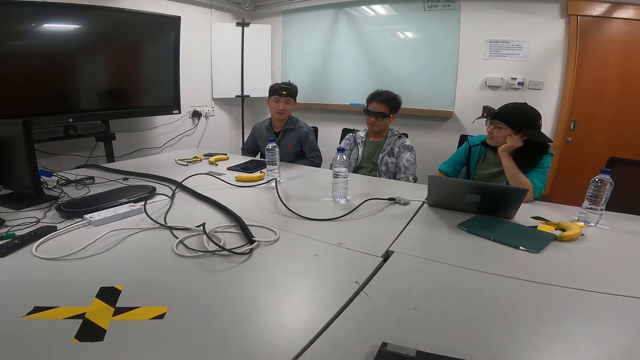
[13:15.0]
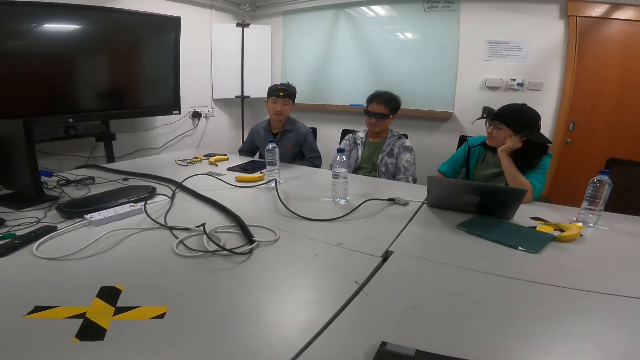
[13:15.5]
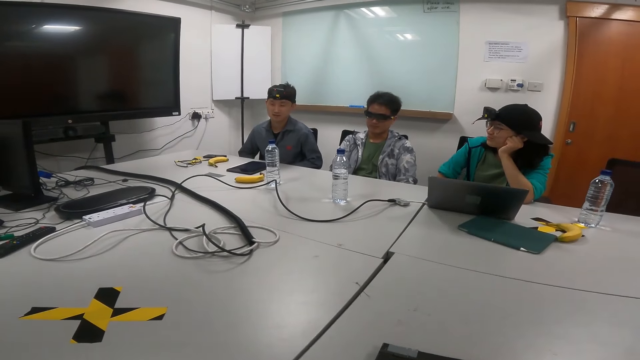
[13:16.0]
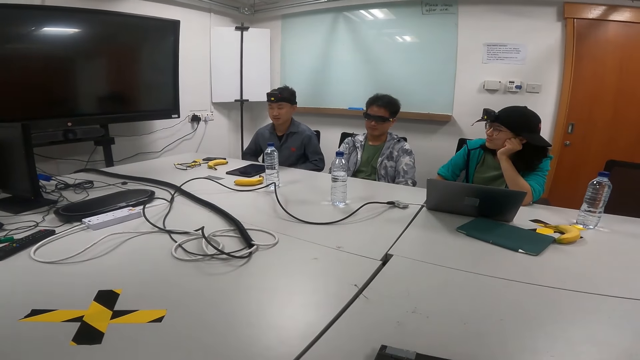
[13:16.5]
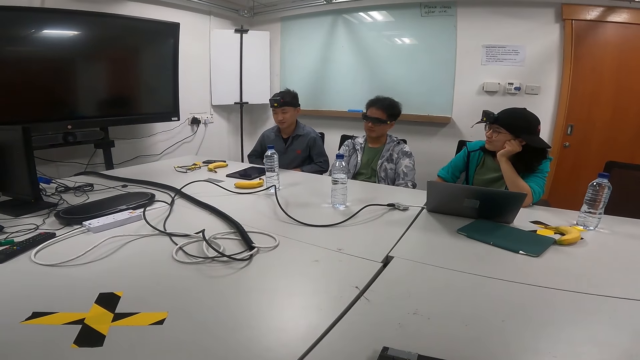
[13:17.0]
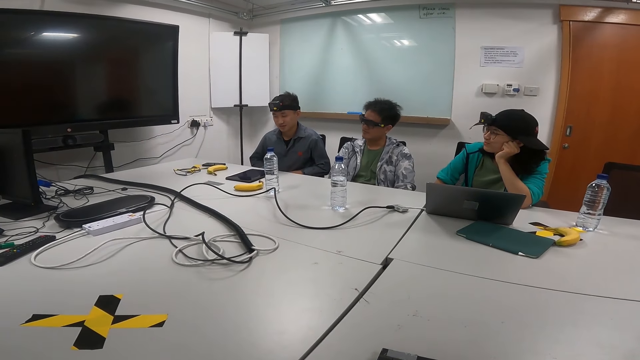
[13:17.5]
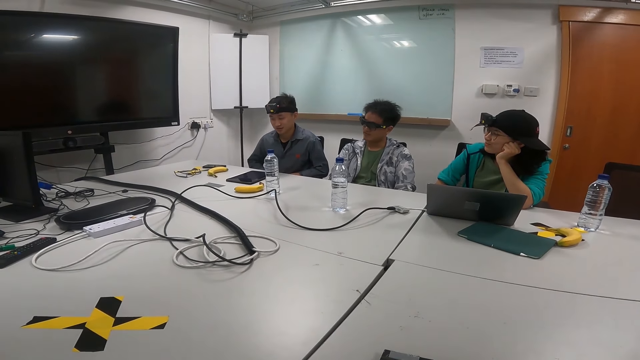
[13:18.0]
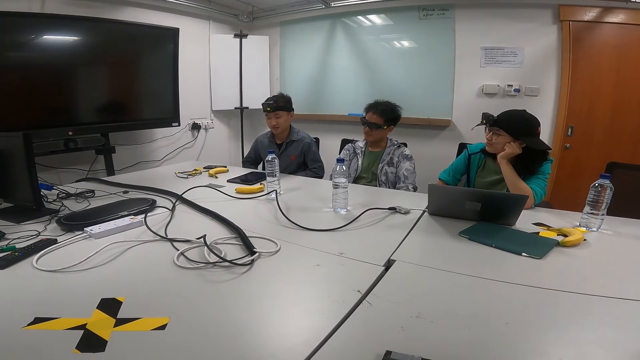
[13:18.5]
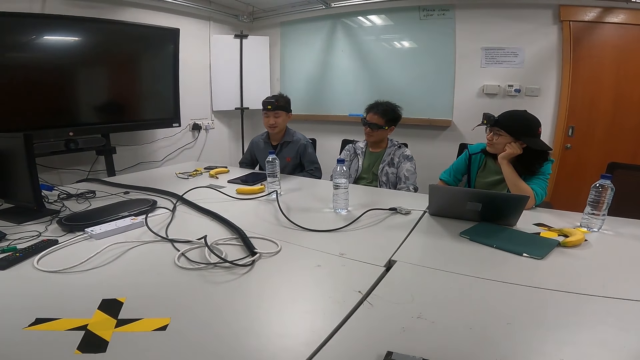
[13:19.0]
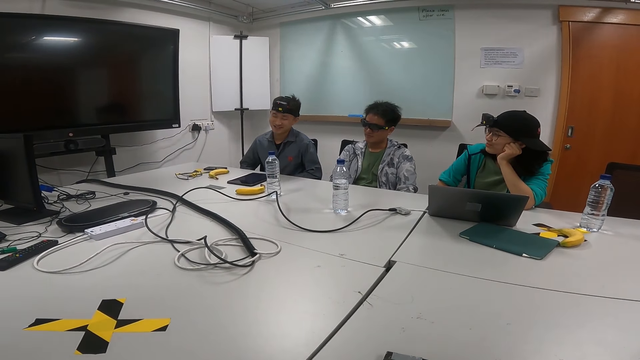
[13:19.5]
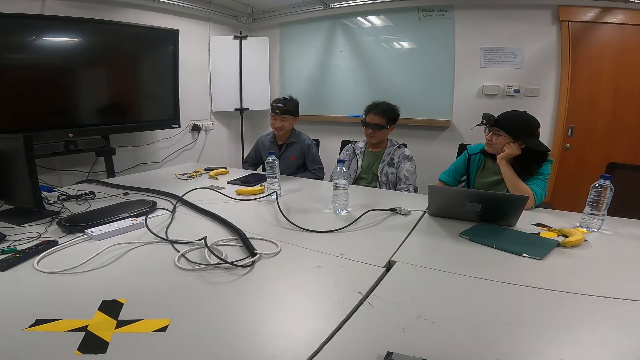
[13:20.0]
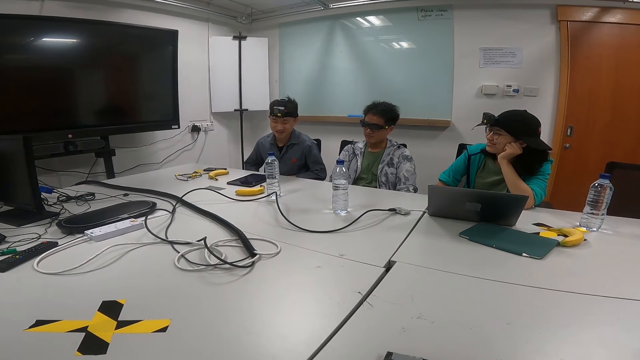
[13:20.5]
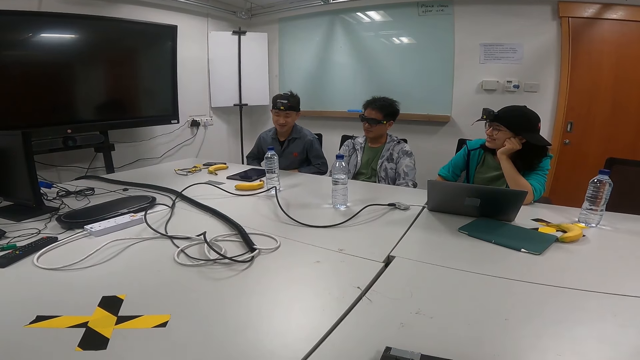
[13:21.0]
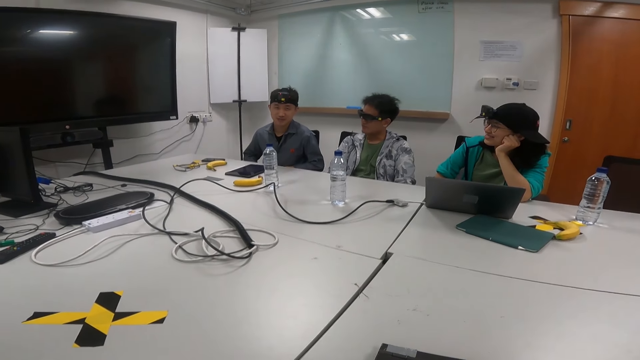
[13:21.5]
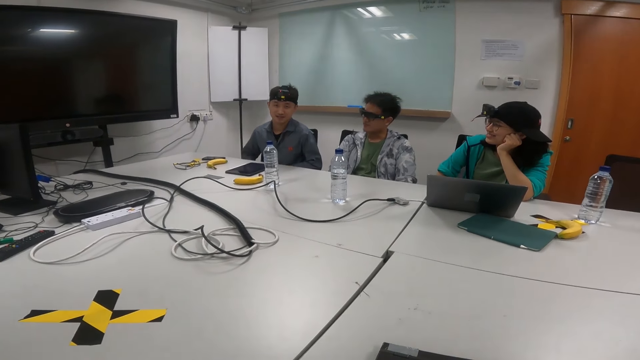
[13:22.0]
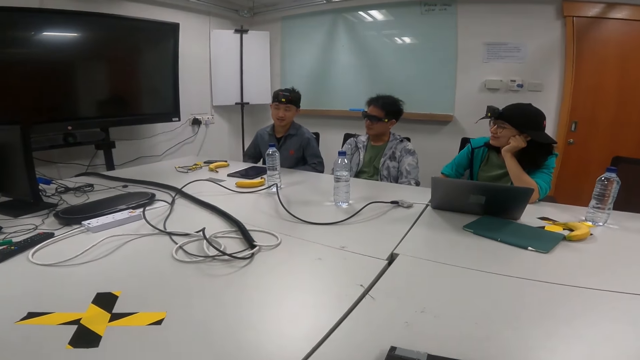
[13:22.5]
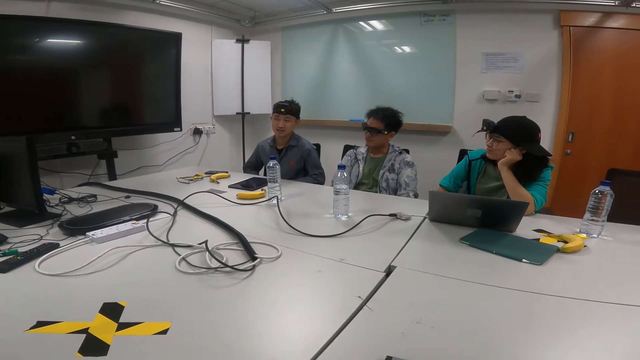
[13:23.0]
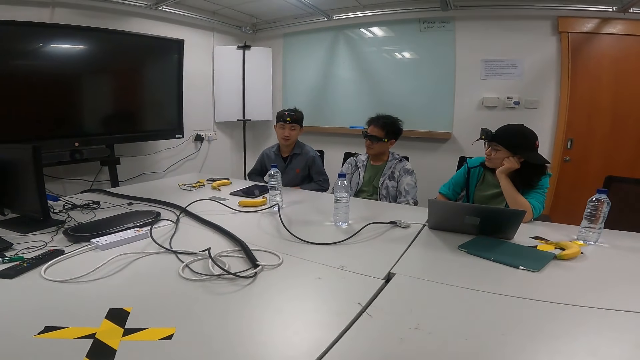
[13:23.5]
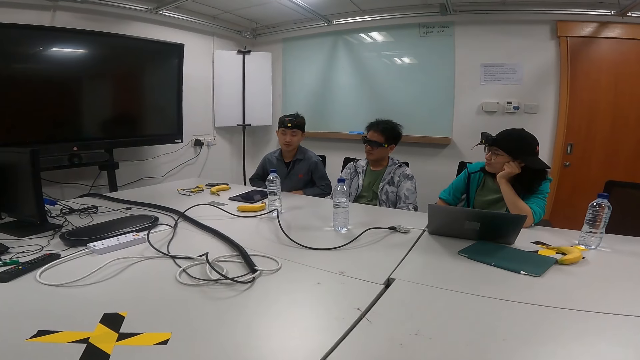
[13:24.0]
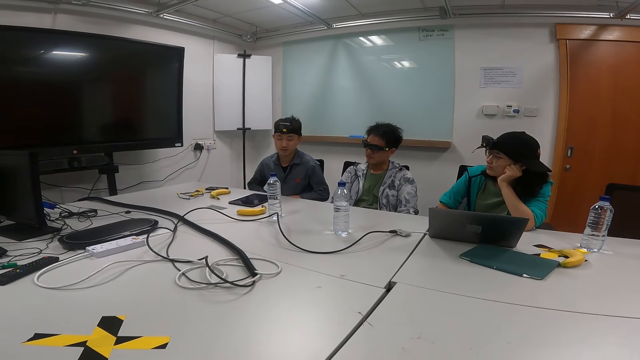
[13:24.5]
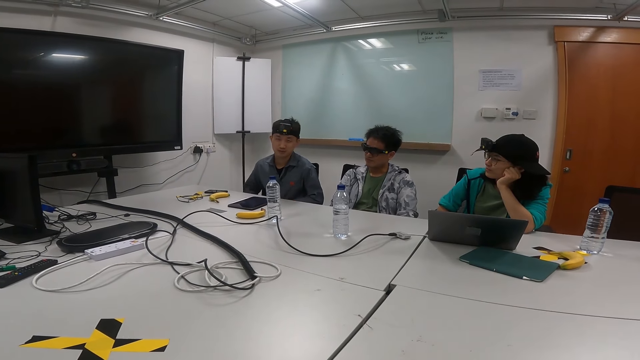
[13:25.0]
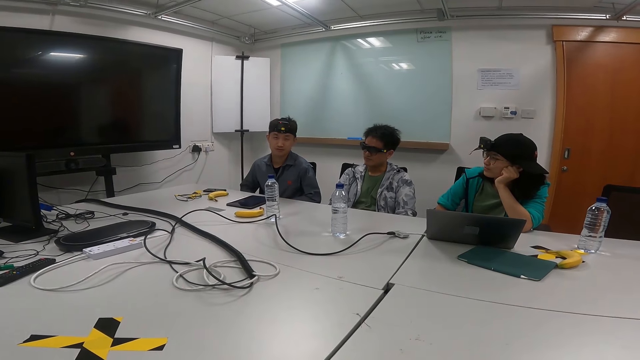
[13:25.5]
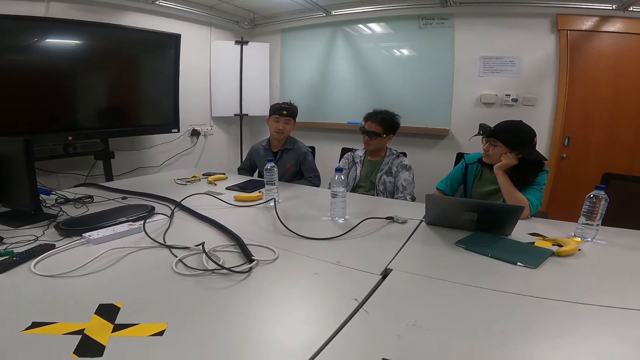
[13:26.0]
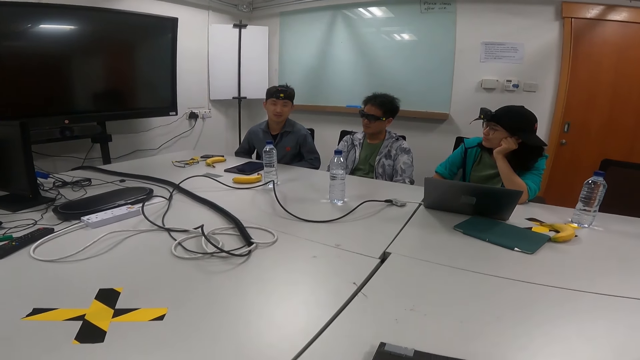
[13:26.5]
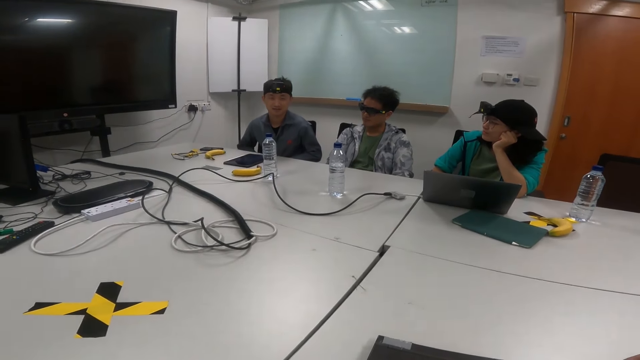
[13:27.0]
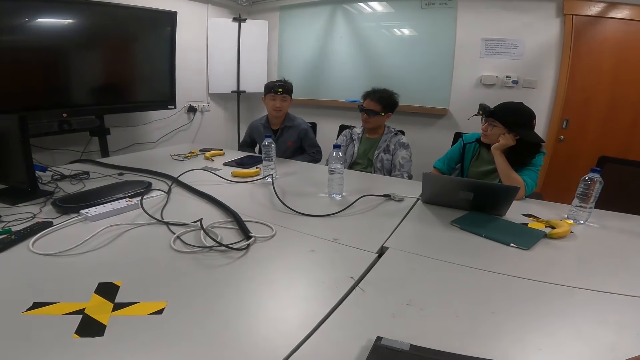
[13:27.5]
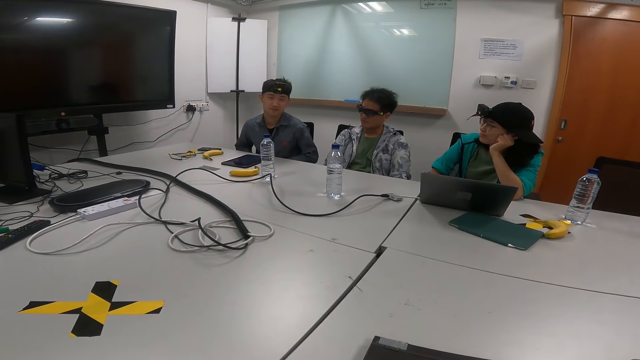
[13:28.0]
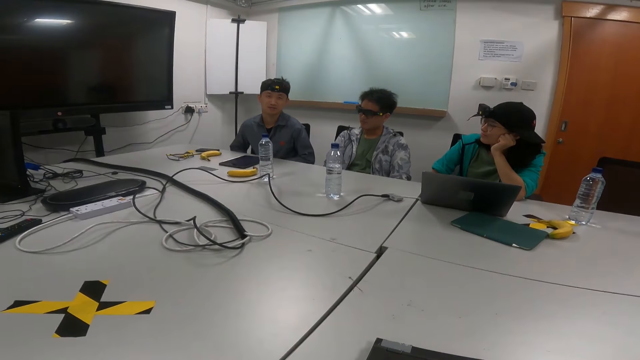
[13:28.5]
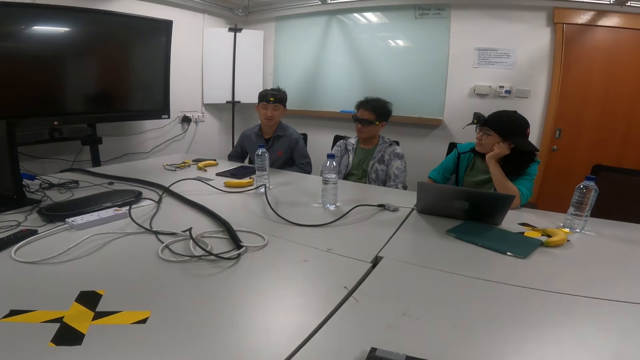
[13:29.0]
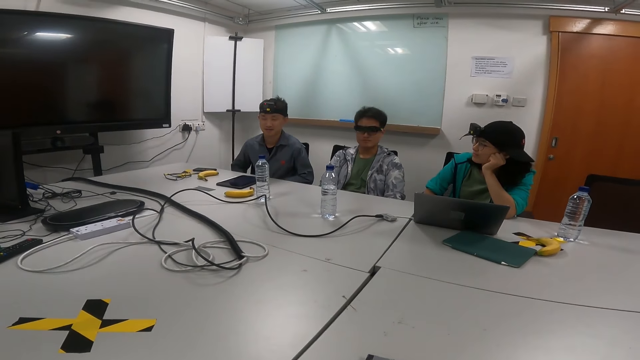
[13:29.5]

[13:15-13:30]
A person swings on the chair. The person swings on the chair repeatedly.

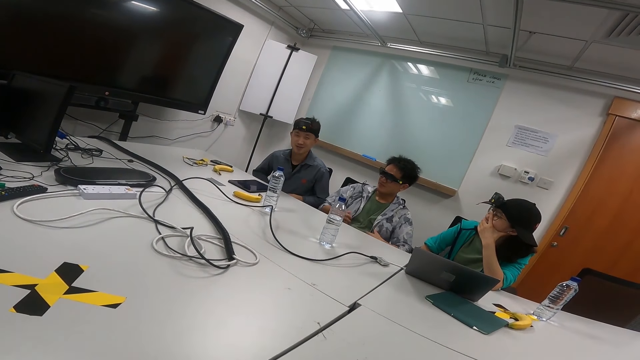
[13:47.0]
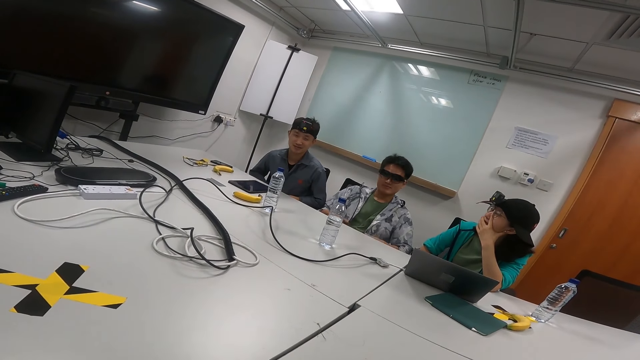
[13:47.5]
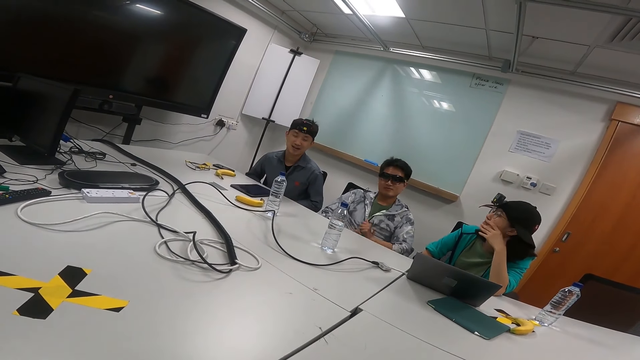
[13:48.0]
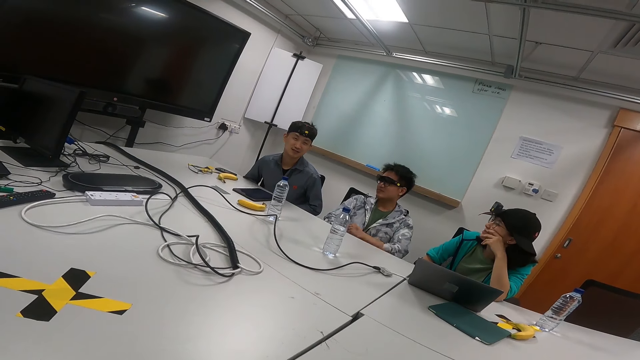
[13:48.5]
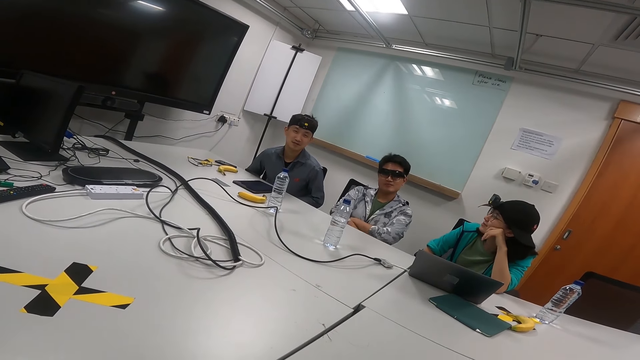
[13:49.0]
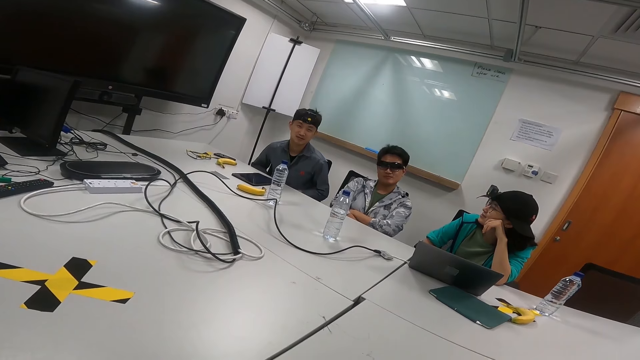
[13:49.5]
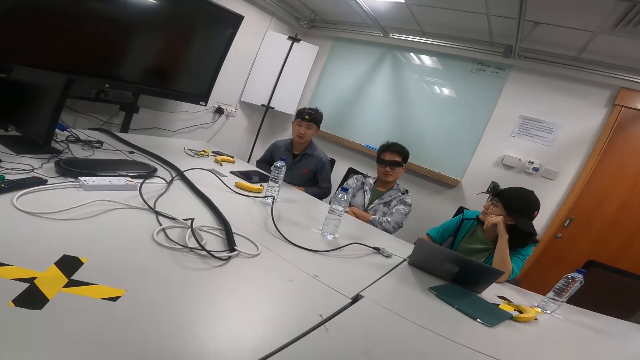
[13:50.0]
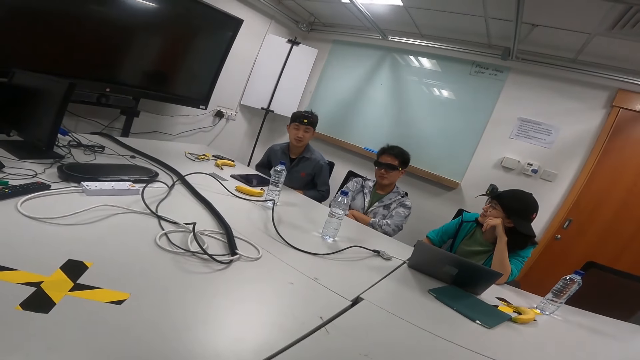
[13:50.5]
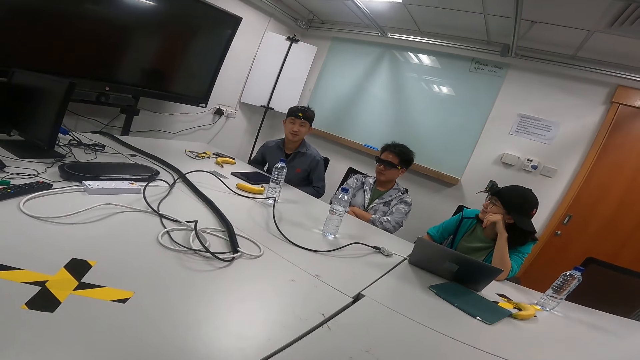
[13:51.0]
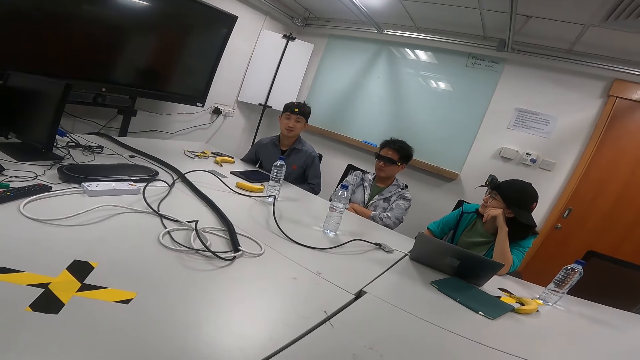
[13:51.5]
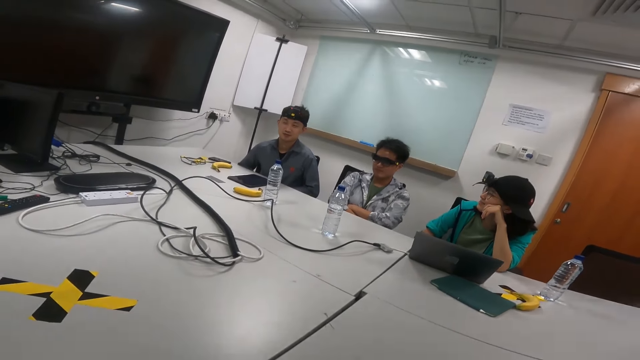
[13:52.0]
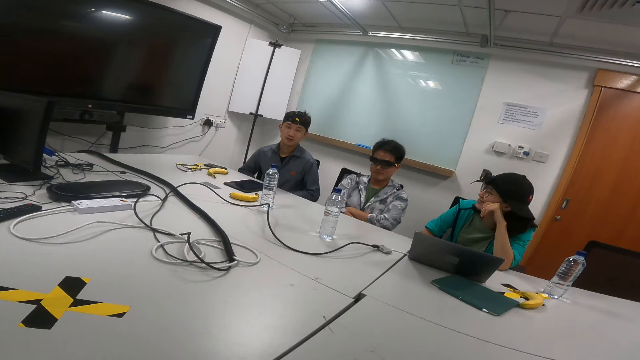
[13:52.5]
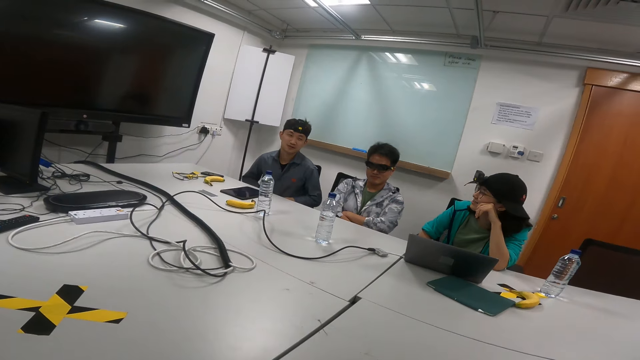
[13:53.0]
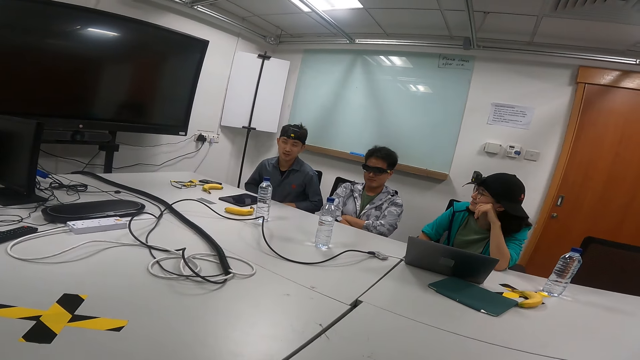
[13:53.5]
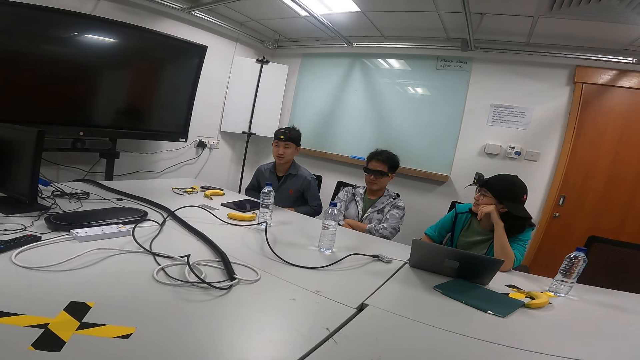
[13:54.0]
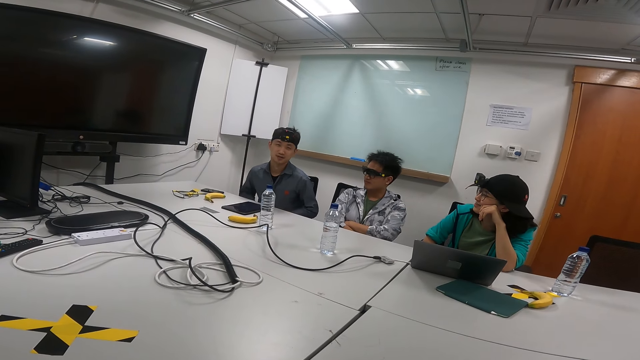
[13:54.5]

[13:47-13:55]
A person moves his hands. Another person moves his jacket and folds his hand on his chest. Another person talks in the meeting room. Another person swings on the chair. The person swings on the chair again.
